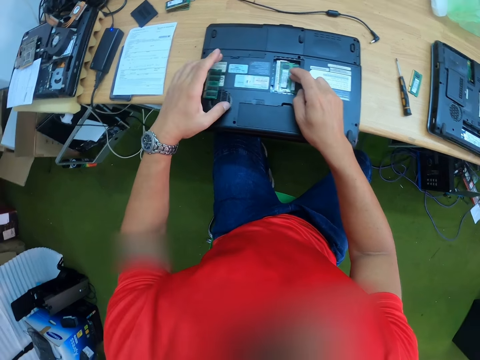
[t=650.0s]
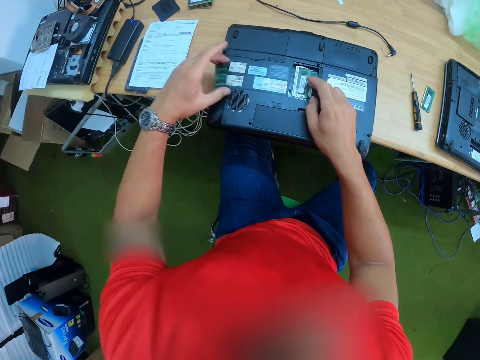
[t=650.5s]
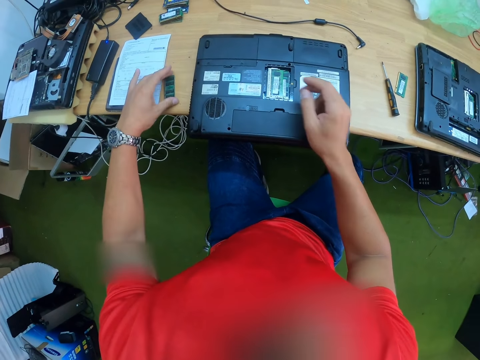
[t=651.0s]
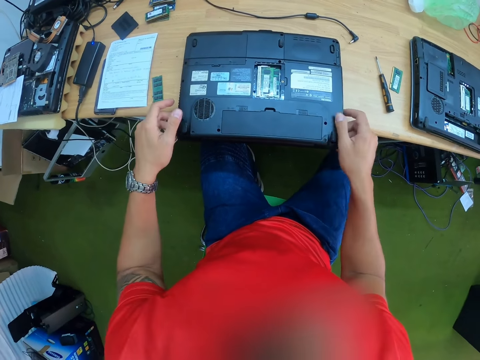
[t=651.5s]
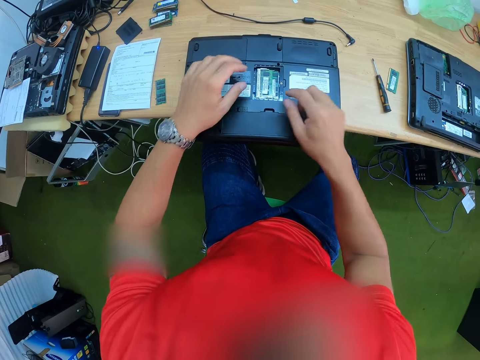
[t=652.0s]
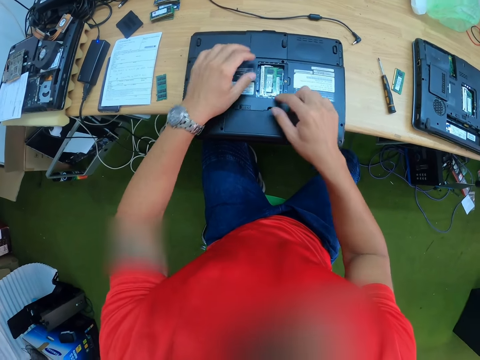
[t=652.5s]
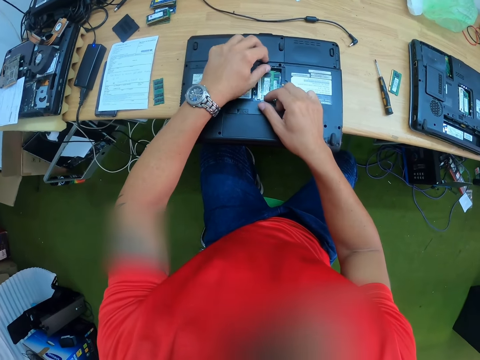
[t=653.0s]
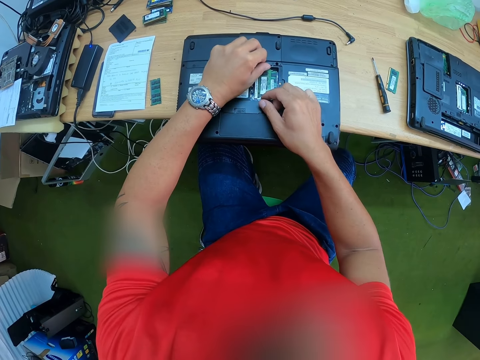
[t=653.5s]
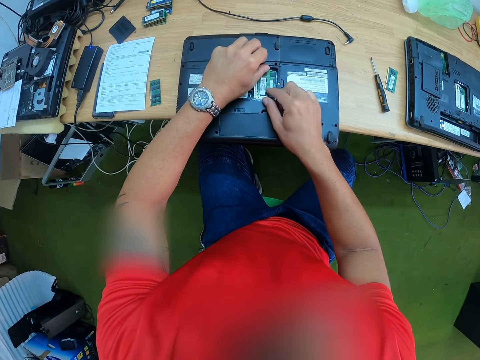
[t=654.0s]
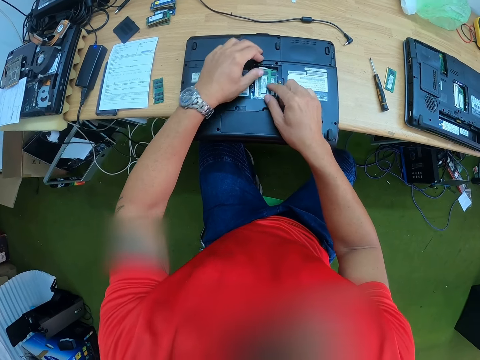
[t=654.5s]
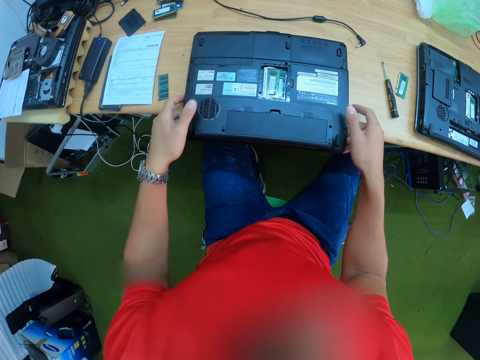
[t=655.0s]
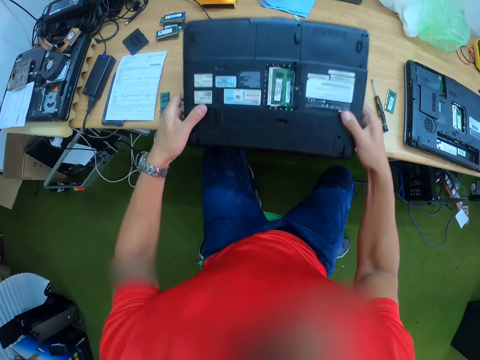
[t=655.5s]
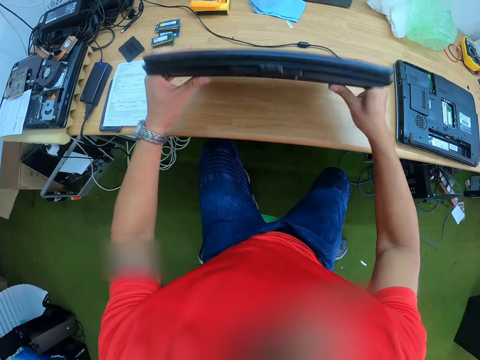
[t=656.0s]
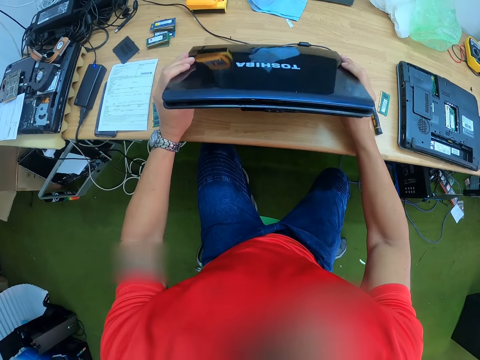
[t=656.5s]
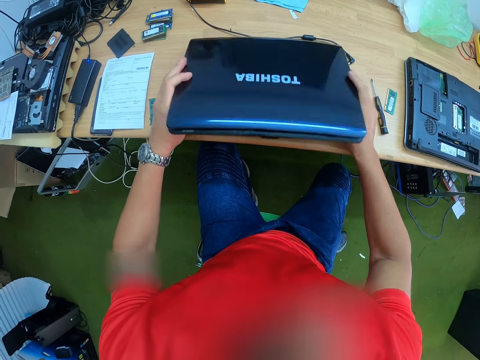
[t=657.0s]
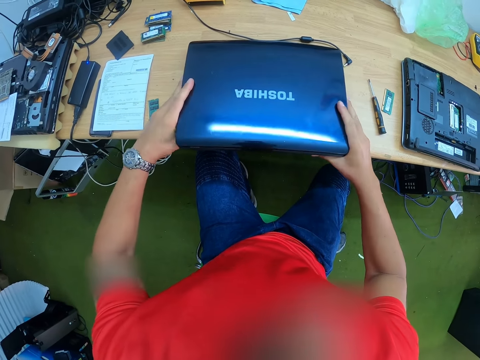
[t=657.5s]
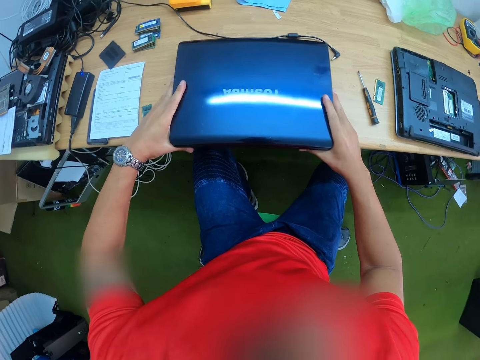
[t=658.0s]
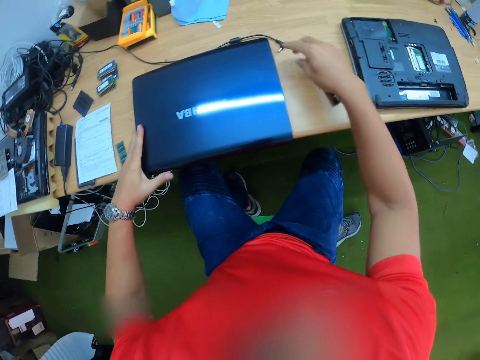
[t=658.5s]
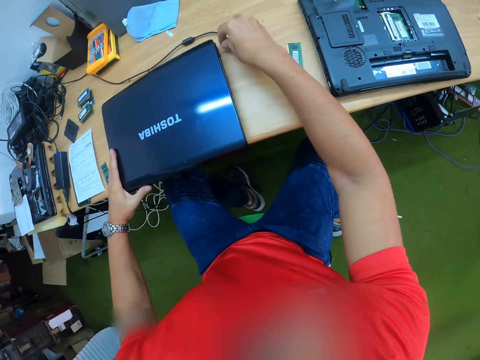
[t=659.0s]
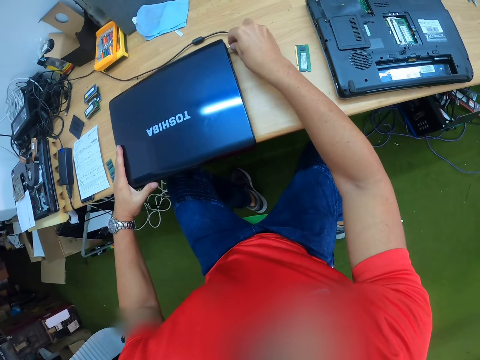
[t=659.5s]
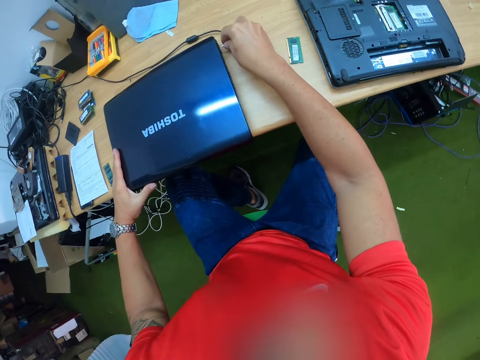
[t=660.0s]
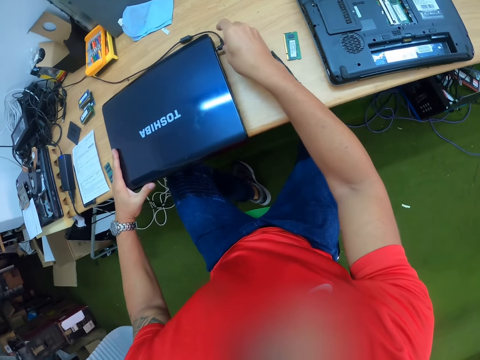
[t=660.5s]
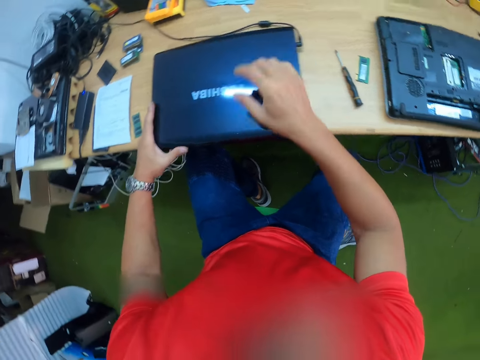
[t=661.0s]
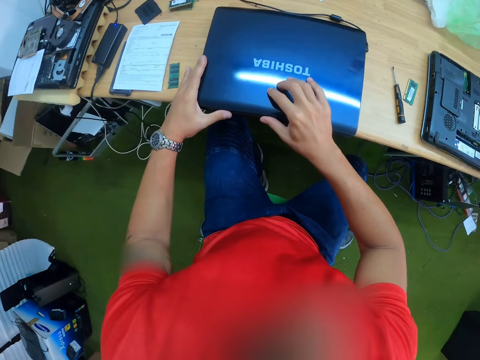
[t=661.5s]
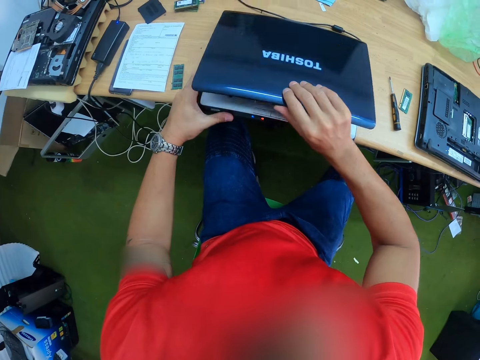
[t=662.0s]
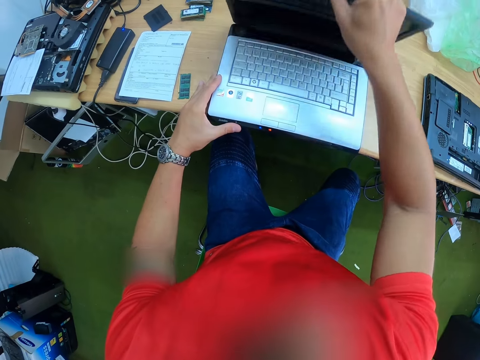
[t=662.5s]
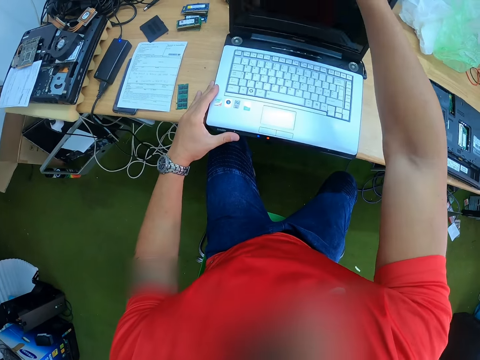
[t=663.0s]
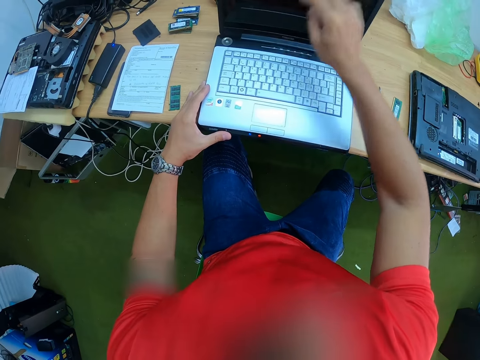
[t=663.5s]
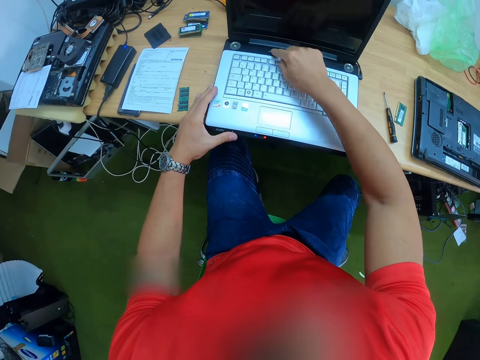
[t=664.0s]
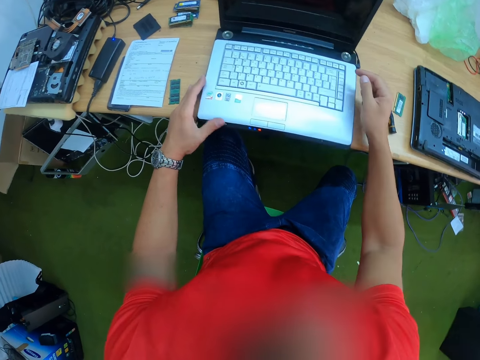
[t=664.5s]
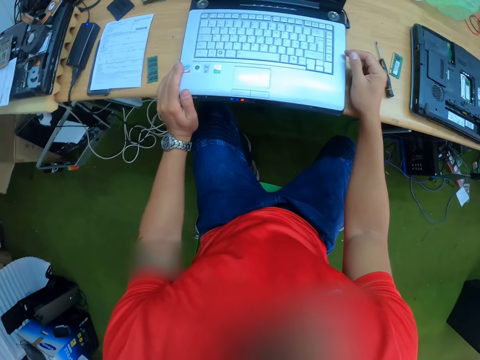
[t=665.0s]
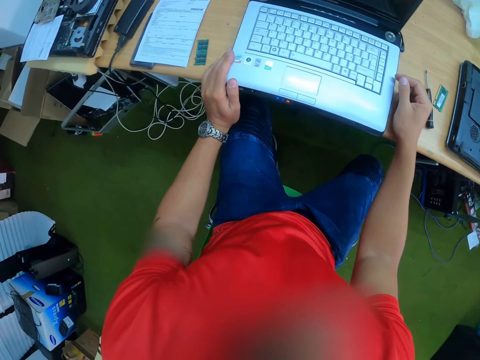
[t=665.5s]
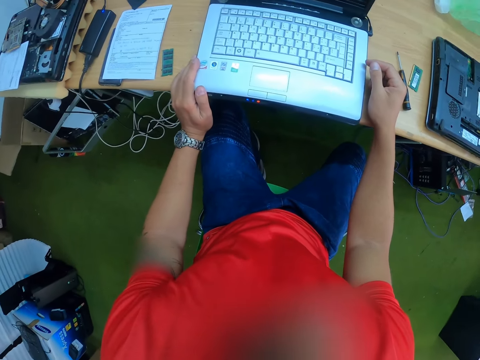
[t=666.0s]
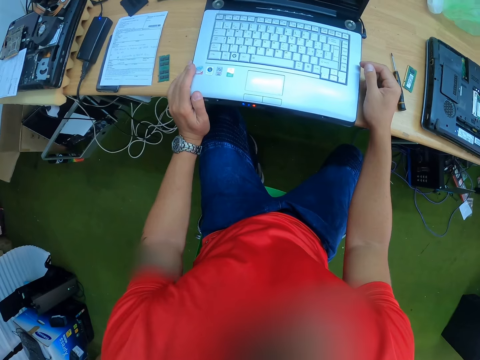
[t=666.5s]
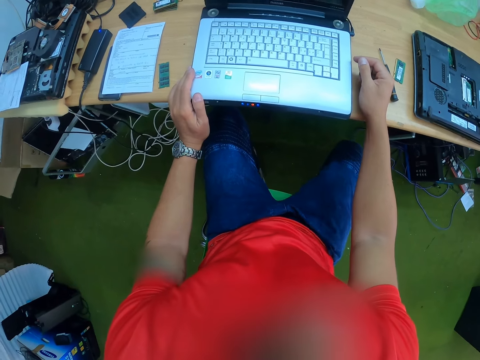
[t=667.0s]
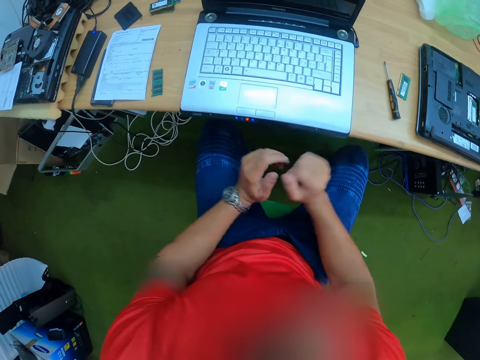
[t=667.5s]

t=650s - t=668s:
The camera wearer picks a circuit board from the table with his left hand. He places the circuit board in his left hand on the table. He adjusts the circuit boards in the laptop with both hands. He picks the laptop from the table with both hands. He carries the laptop with two hands. He places the laptop on the table. He picks the laptop charger from the table with his right hand. He connects the laptop charger in his right hand to the laptop. He touches the cable. He opens the laptop on the table with his right hand. He presses the laptop power button with his right hand.

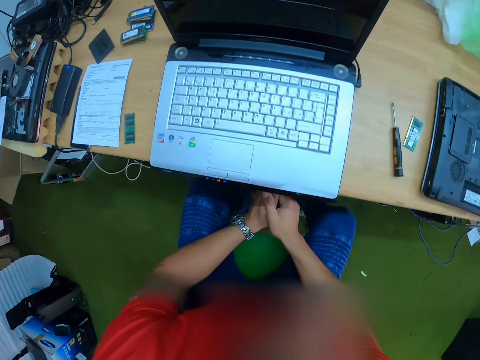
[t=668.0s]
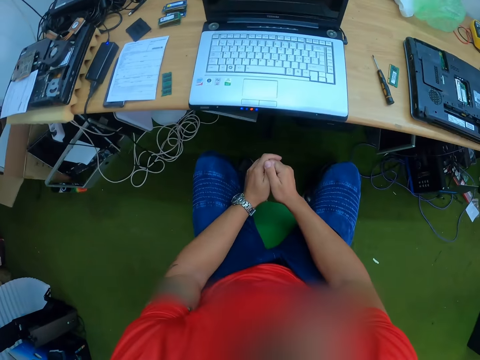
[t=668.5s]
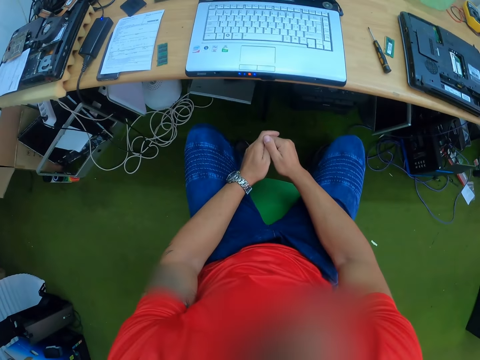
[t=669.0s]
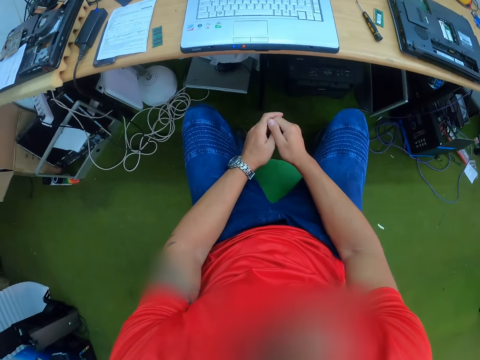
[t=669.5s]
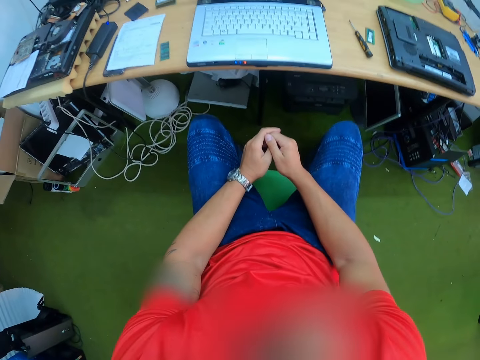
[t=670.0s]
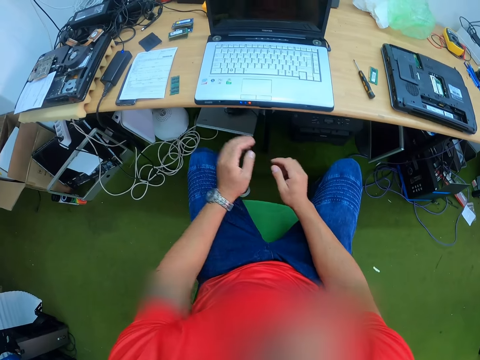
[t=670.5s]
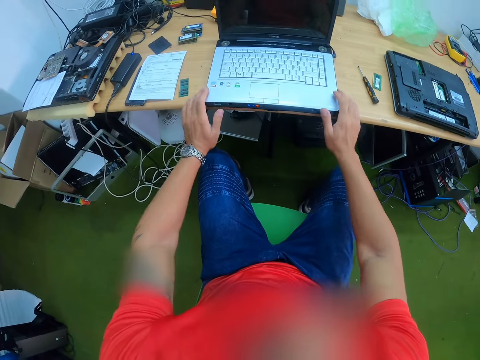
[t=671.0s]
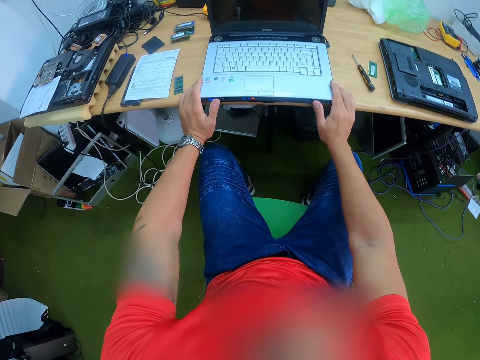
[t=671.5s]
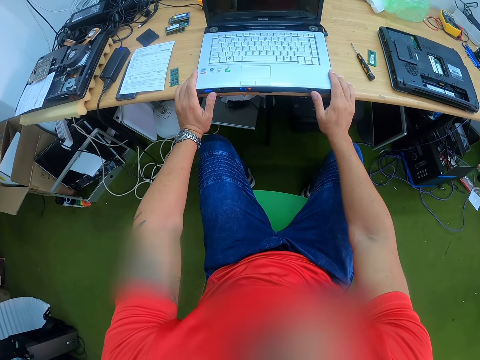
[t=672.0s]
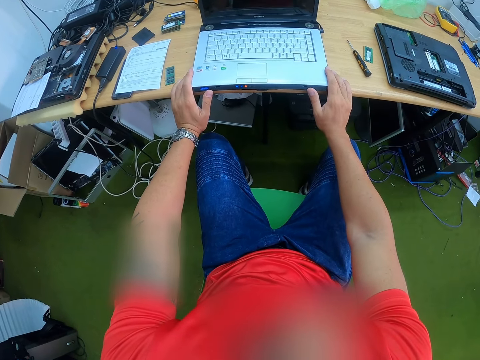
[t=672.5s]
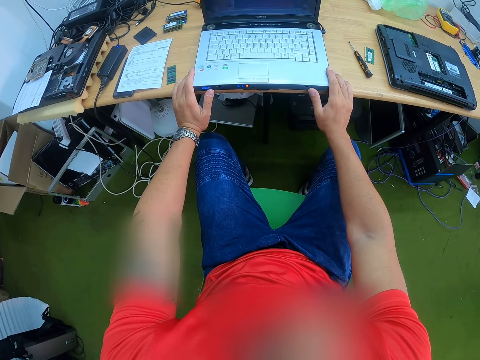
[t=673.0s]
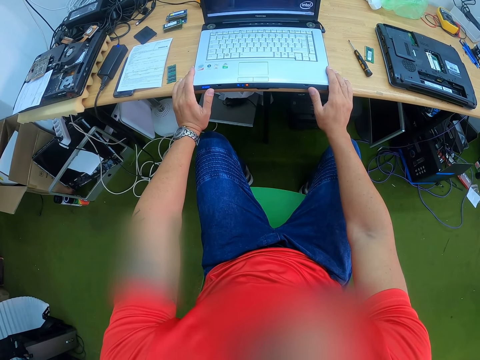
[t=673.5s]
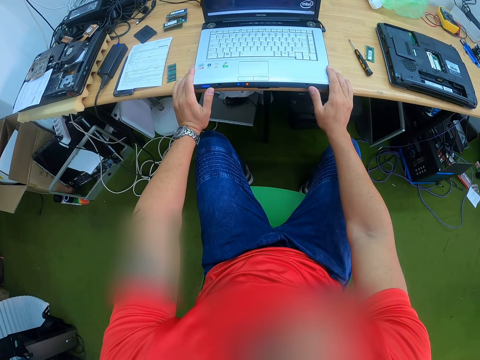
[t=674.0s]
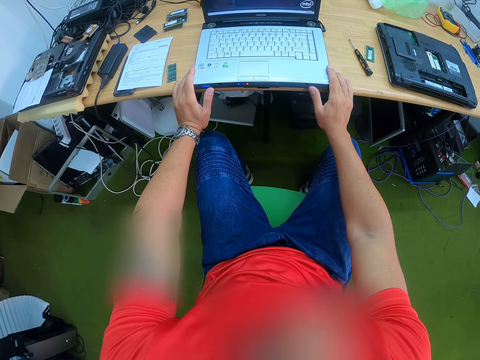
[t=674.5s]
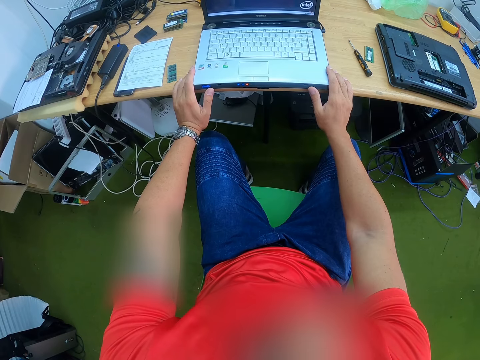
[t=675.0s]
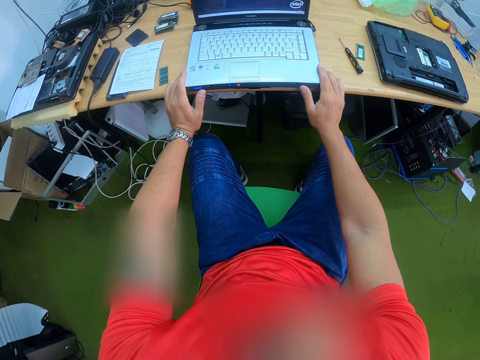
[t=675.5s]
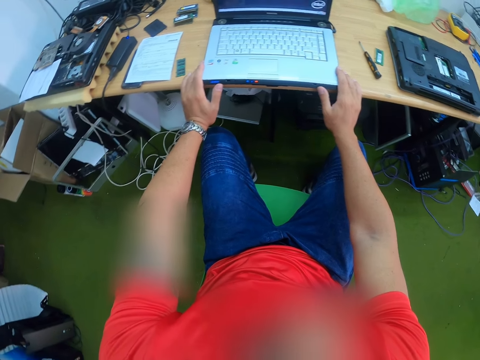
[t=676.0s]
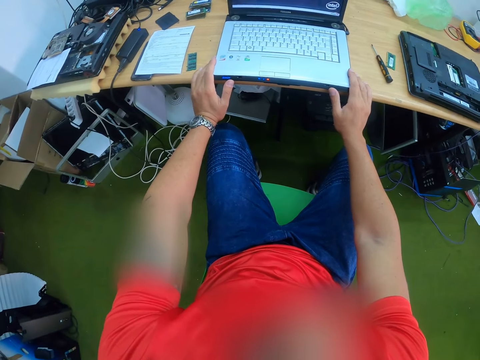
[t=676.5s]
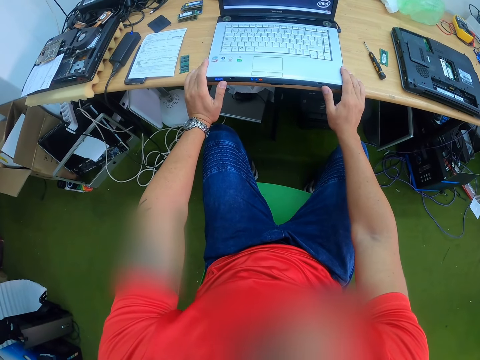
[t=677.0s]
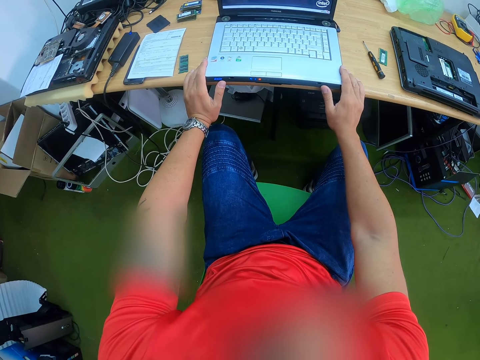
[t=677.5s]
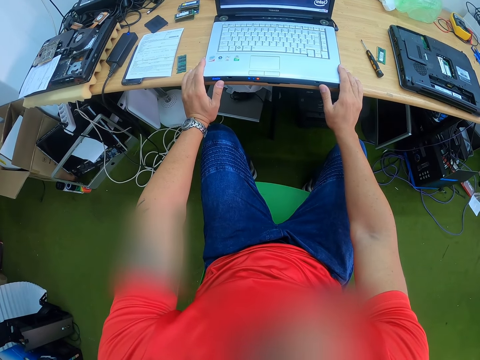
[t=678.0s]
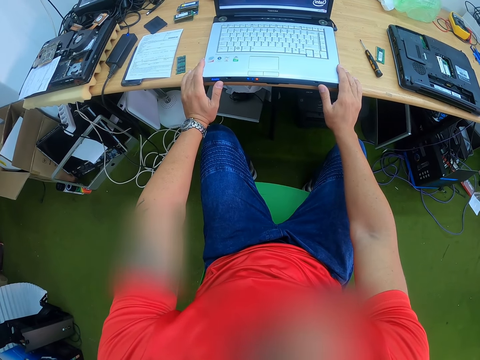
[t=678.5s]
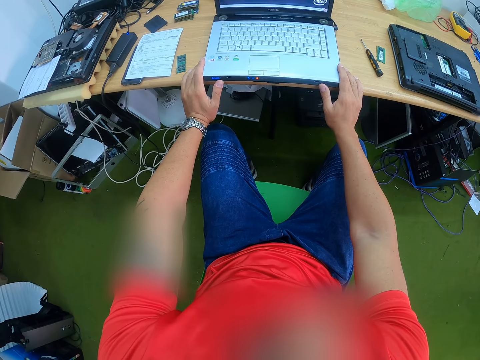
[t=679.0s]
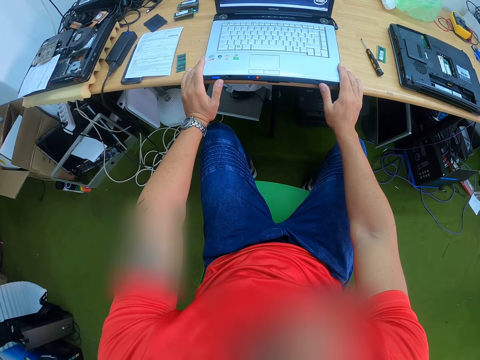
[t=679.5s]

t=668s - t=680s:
The camera wearer holds the laptop on the table with both hands. They touch the laptop.
